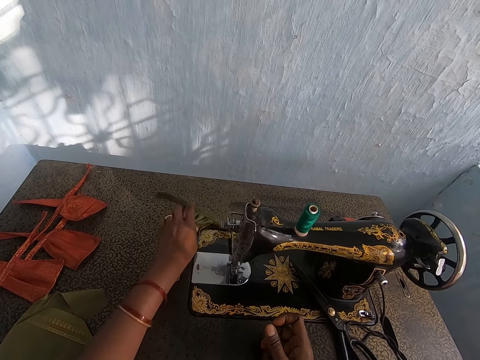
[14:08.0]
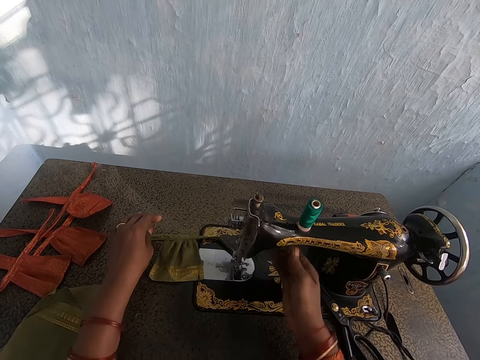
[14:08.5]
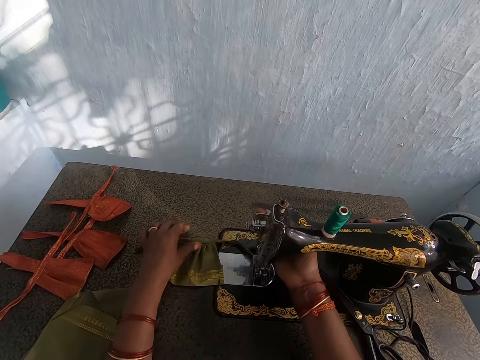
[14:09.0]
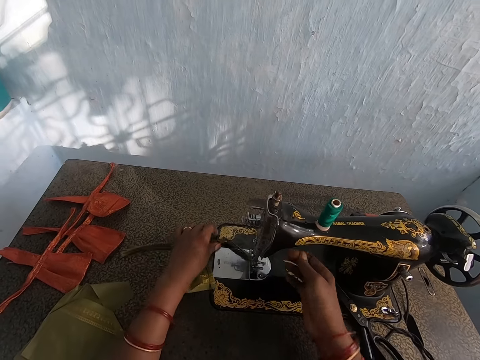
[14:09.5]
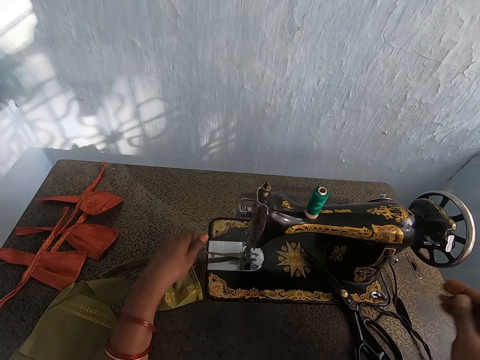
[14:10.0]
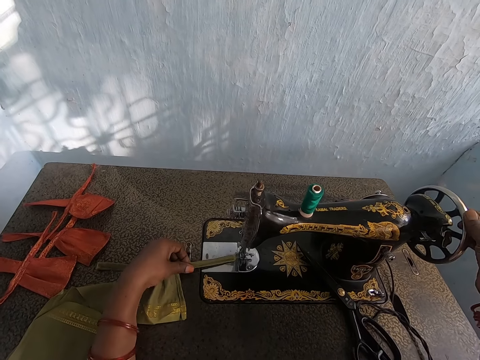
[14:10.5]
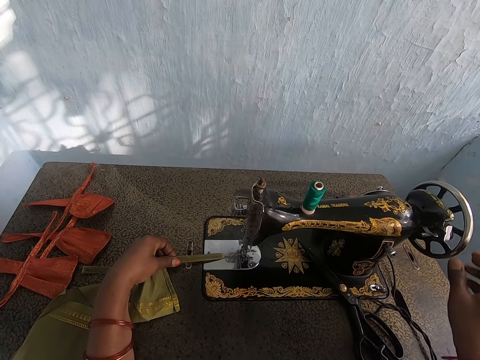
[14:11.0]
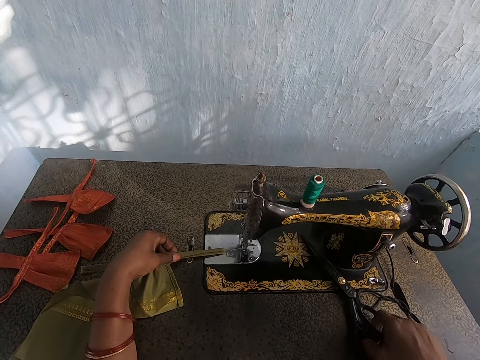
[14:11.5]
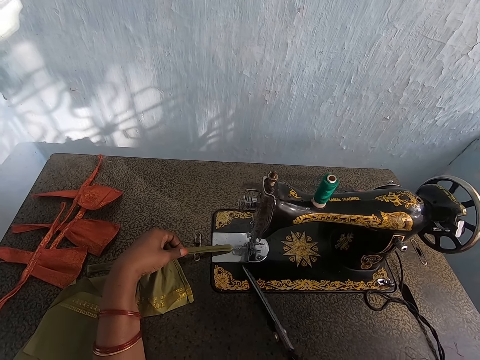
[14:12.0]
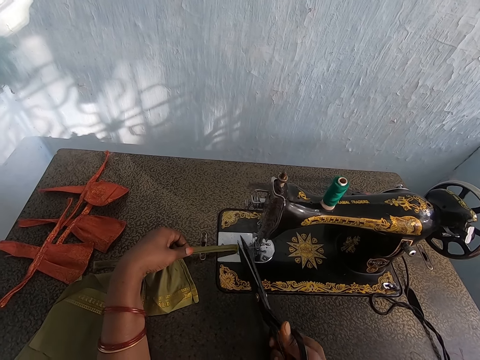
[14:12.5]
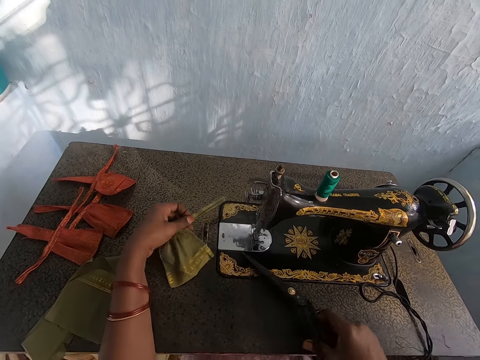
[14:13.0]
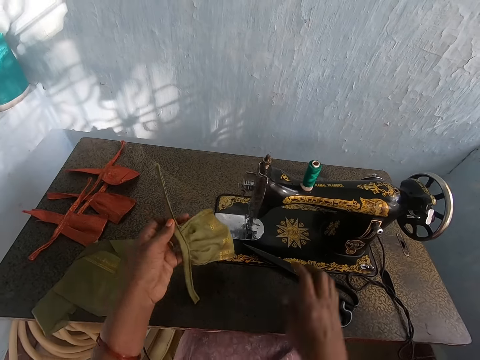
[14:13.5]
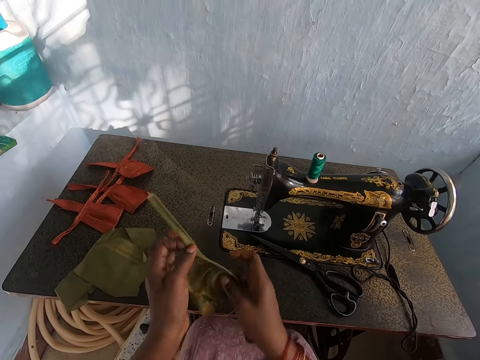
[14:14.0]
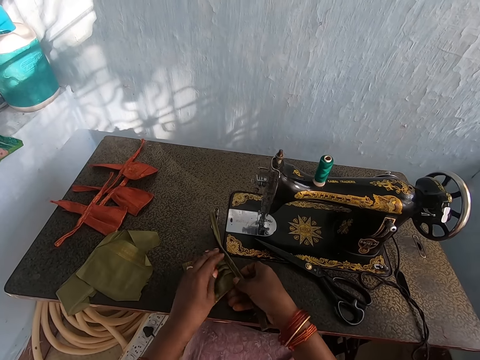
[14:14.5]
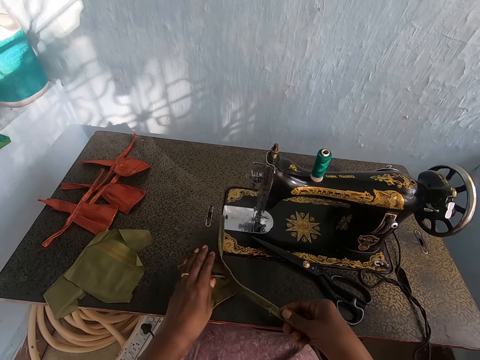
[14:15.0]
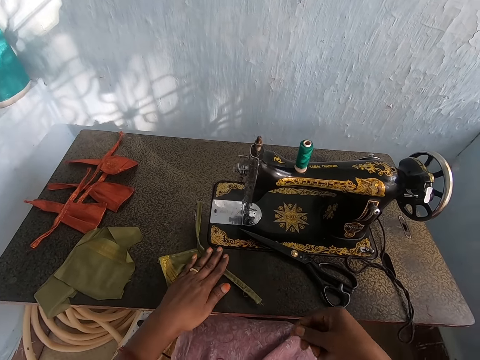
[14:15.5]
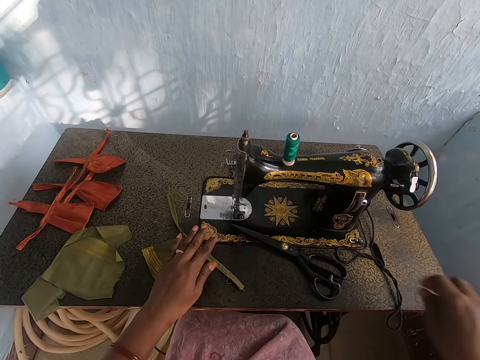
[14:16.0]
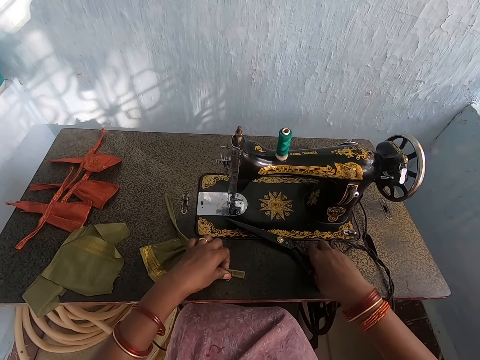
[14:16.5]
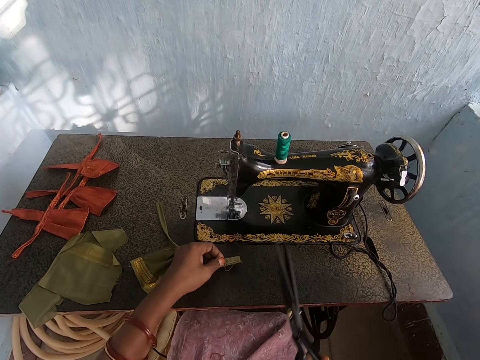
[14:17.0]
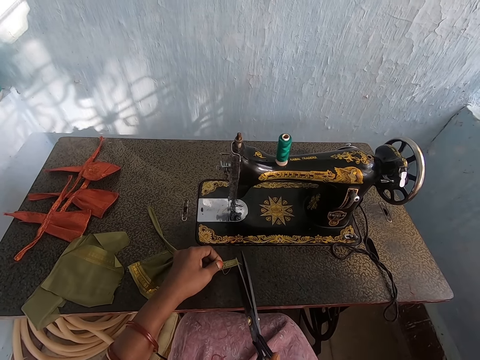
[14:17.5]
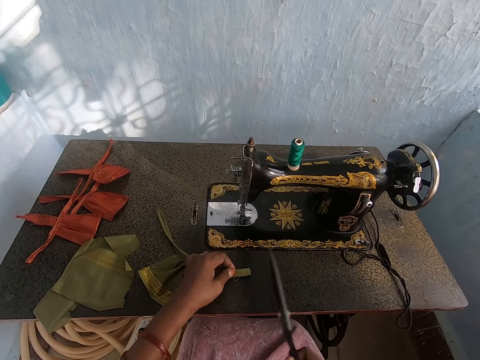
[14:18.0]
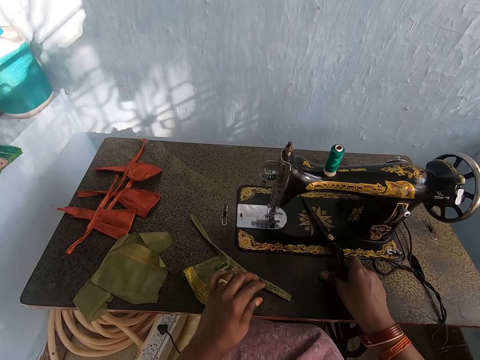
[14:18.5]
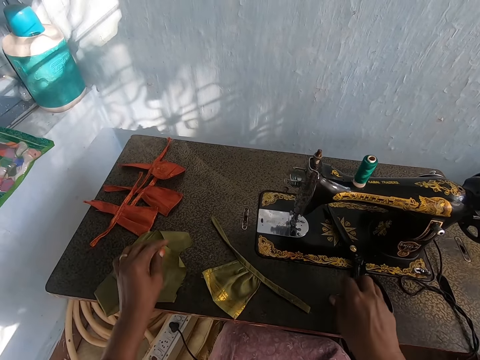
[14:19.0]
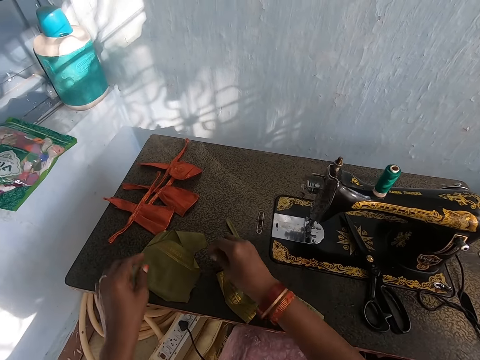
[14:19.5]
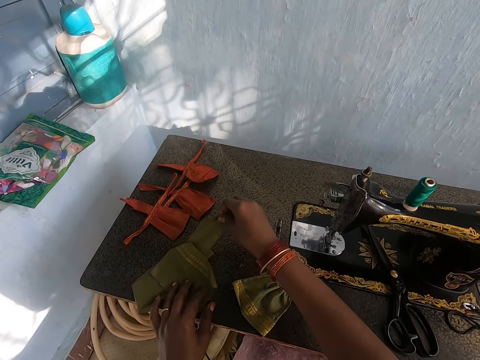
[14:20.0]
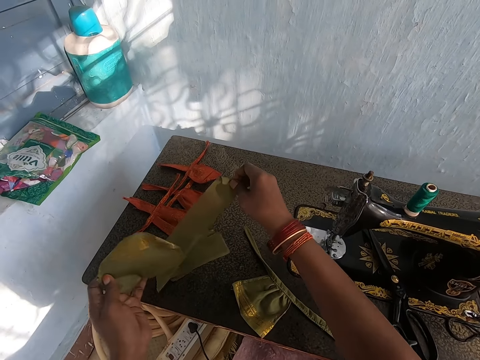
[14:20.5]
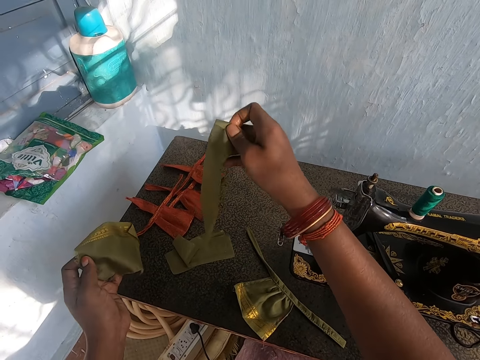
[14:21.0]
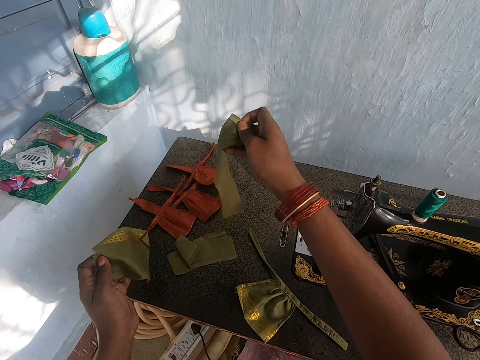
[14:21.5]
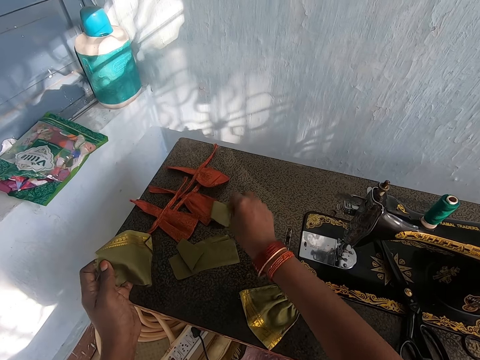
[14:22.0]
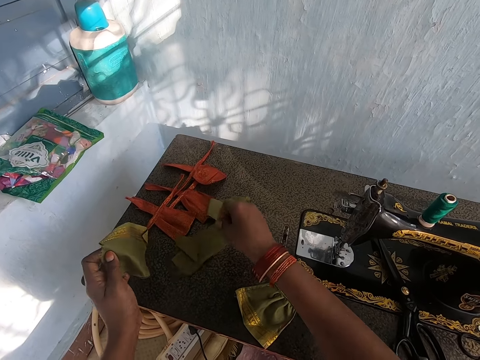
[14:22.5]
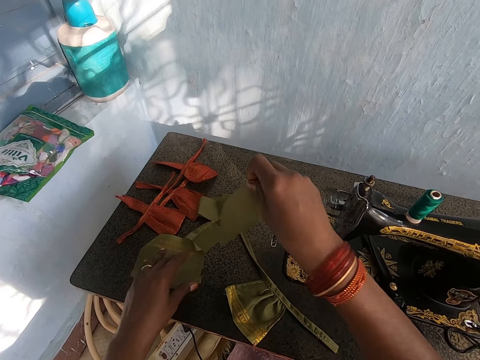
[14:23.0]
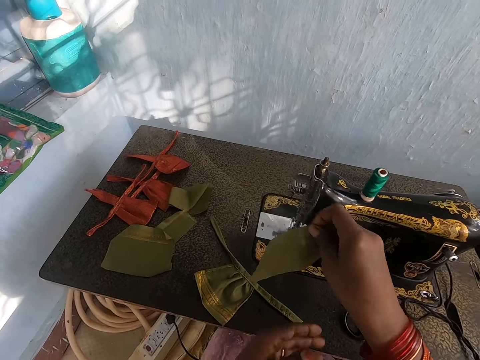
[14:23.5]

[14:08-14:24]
The camera wearer removes a piece of cloth from the machine. She turns the balance wheel on the sewing machine with her right hand. She picks a pair of scissors from a table in the room with her right hand. She cuts a thread on the cloth with the pair of scissors in her right hand. She drops the pair of scissors on the table with her right hand. She holds the piece of cloth with both hands. She places the piece of cloth on the table with both hands. She holds the piece of cloth on the table with her left hand. She picks the pair of scissors from the table with her right hand. She cuts the thread from the piece of cloth with the pair of scissors in her right hand. She drops the pair of scissors on the table with her right hand. She drops the piece of cloth on the table with her left hand. She picks the piece of cloth from the table with her right hand. She picks the piece of cloth from the table with her left hand. She drops the piece of cloth on the table with her right hand. She picks the piece of cloth from the table with her right hand. She drops the piece of cloth on the table with her left hand.

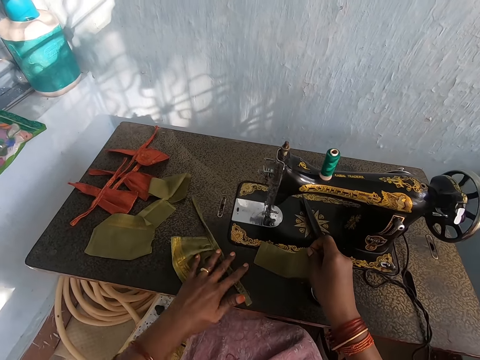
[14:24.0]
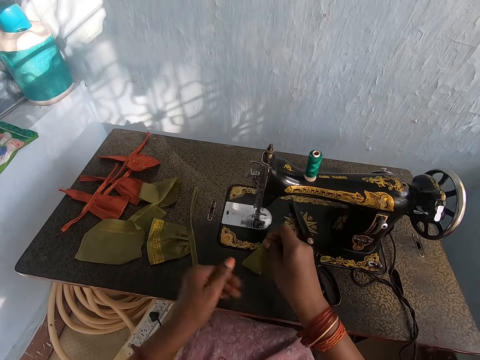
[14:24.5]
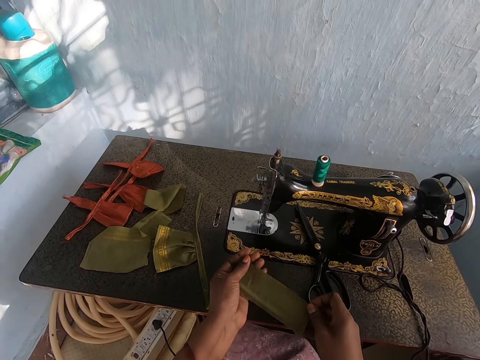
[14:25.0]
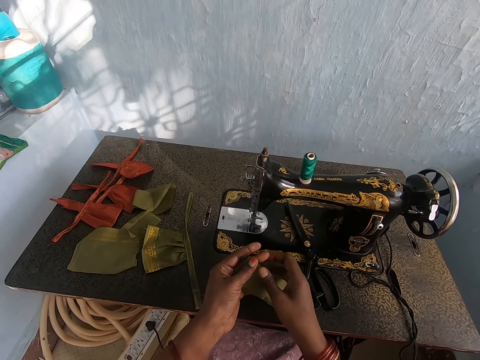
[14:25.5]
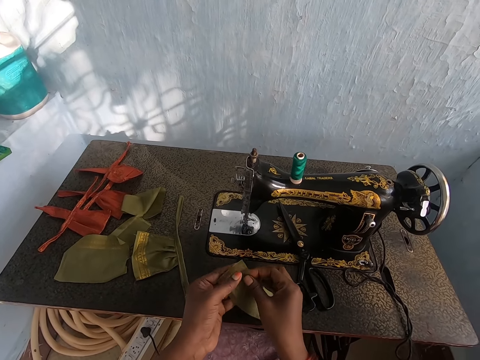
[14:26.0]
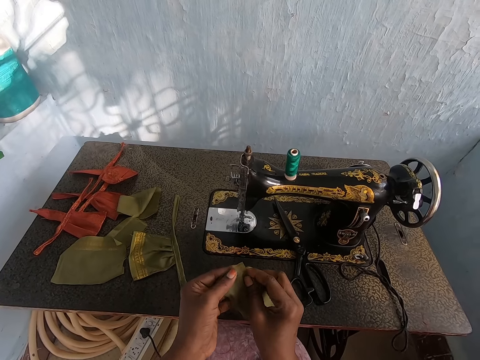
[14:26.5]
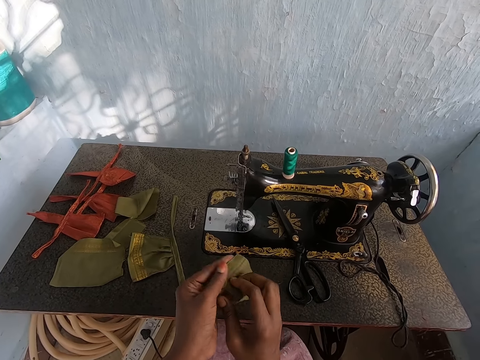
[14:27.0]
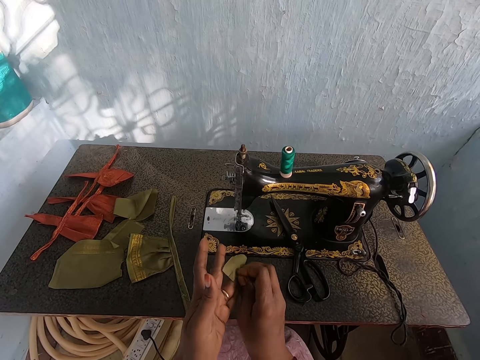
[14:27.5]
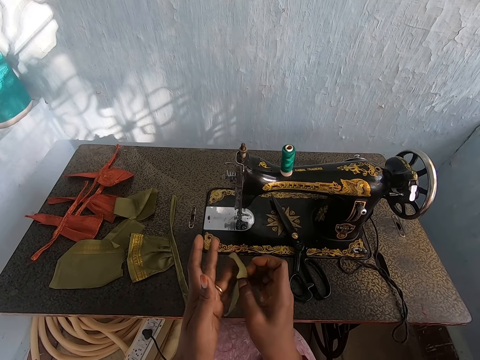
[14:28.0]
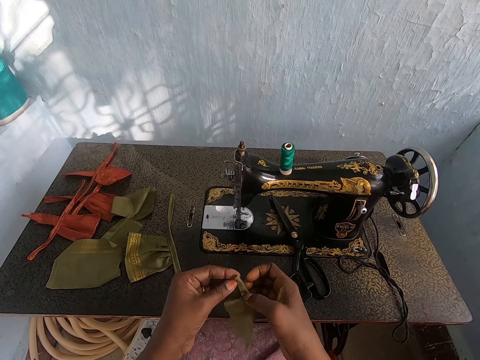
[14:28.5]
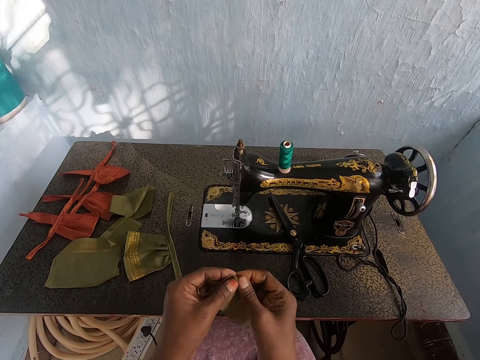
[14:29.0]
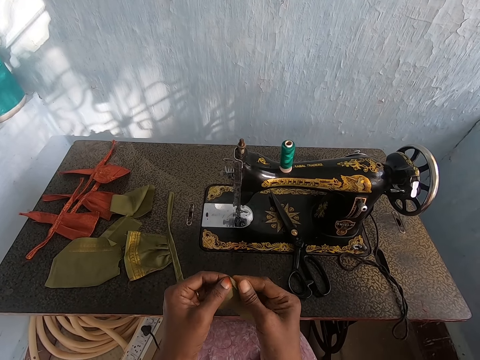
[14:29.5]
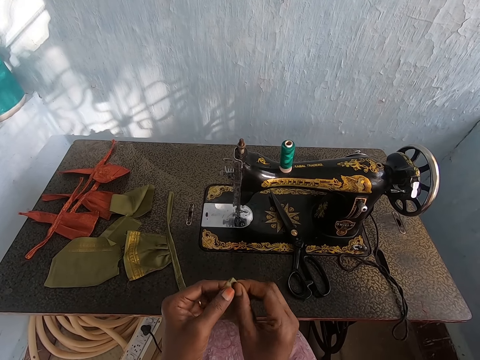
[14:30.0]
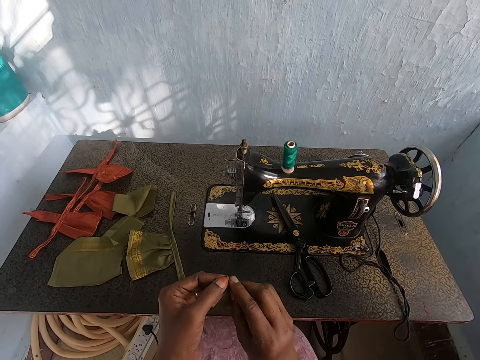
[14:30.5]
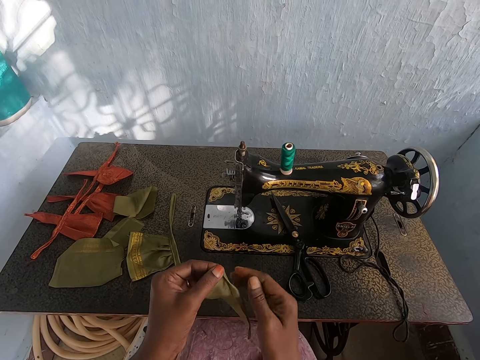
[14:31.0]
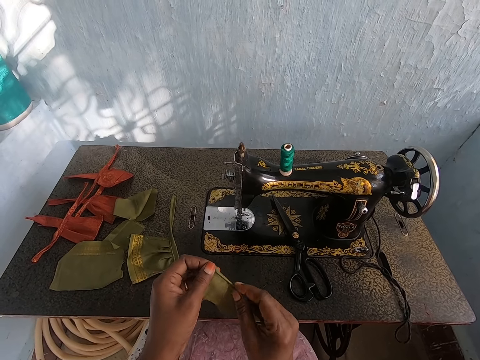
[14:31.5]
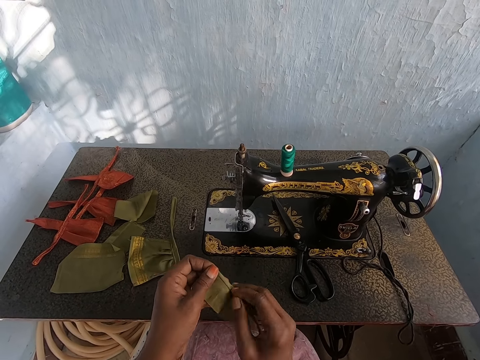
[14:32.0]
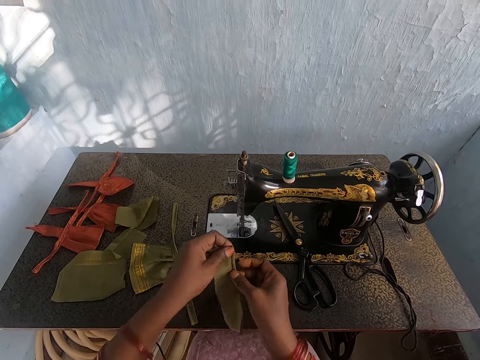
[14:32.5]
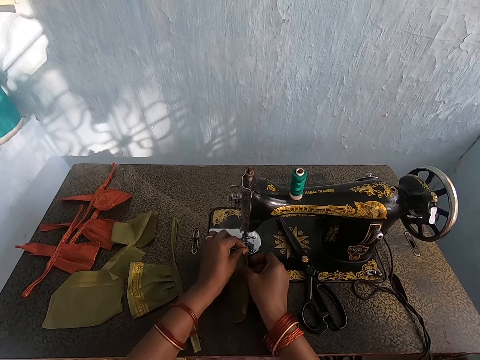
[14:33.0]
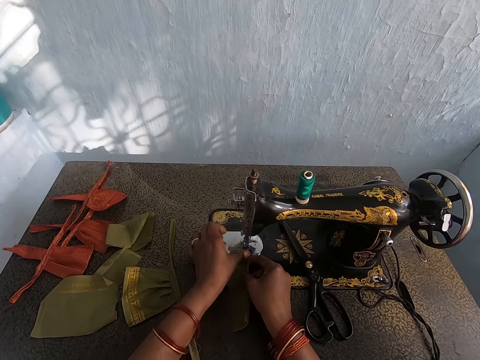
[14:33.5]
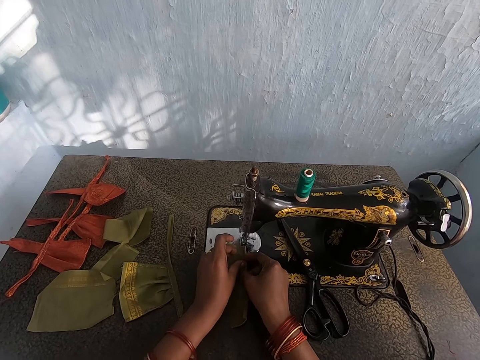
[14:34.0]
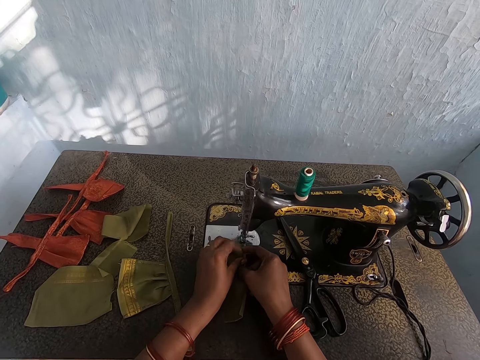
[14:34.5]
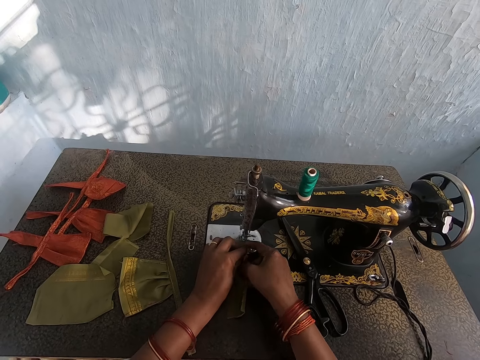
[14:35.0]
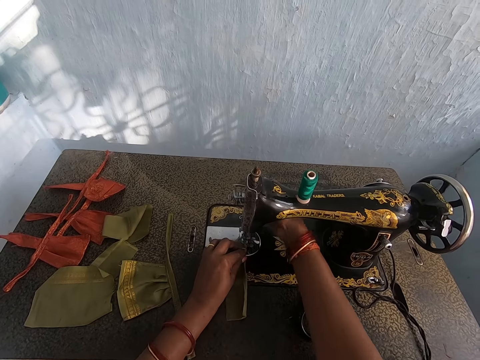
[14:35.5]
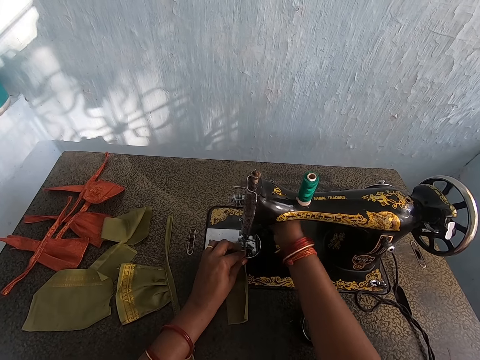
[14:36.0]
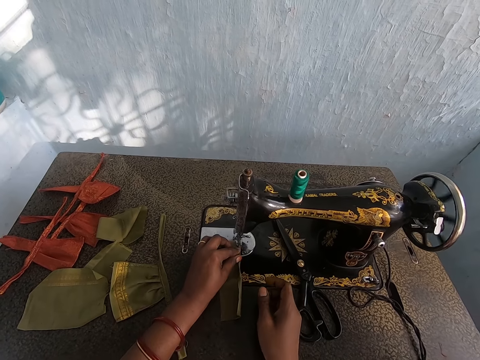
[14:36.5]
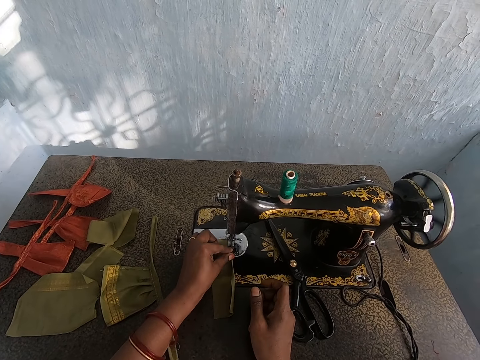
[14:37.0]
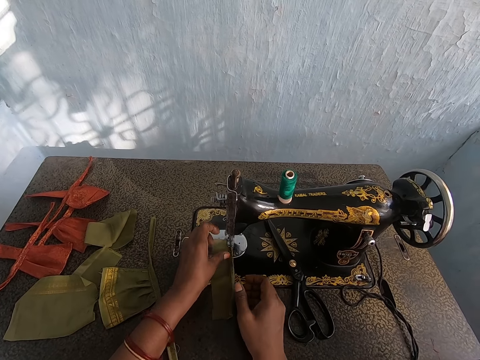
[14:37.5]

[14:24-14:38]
The camera wearer shifts the piece of cloth on the table with her left hand. She drops the piece of cloth on the table with her right hand. She holds the piece of cloth with both hands. She folds the piece of cloth with both hands. She holds the piece of cloth on the sewing machine with both hands. She adjusts the needle clamp on the sewing machine with her right hand. She sews the piece of cloth on the sewing machine with both legs.
